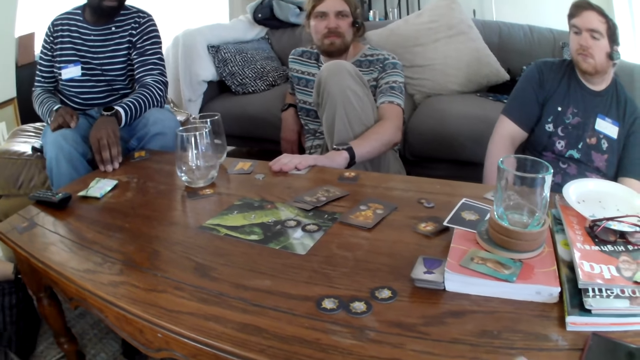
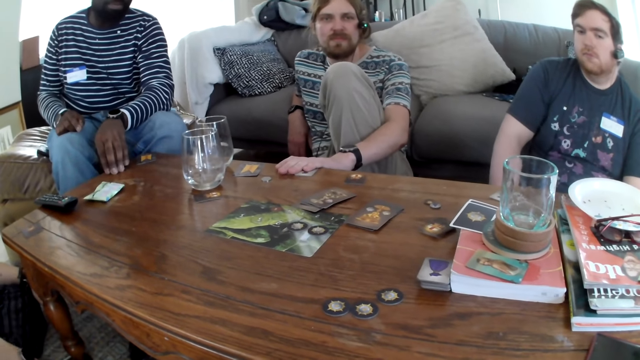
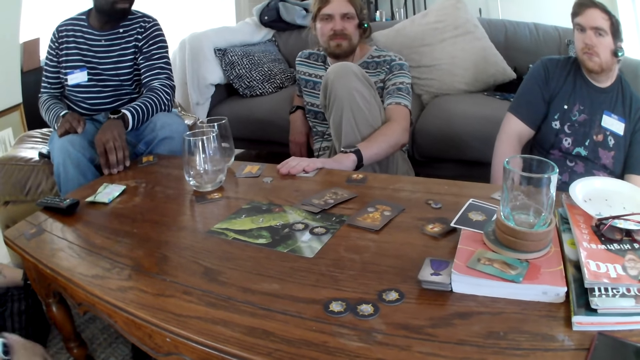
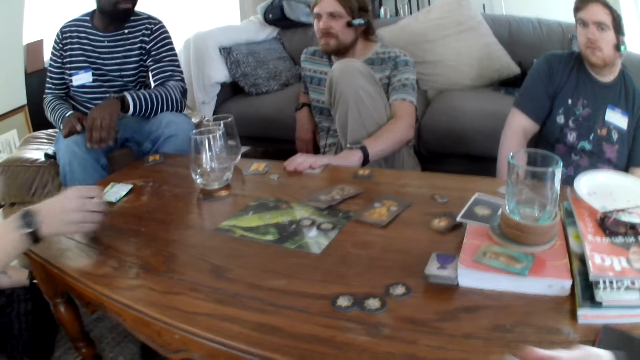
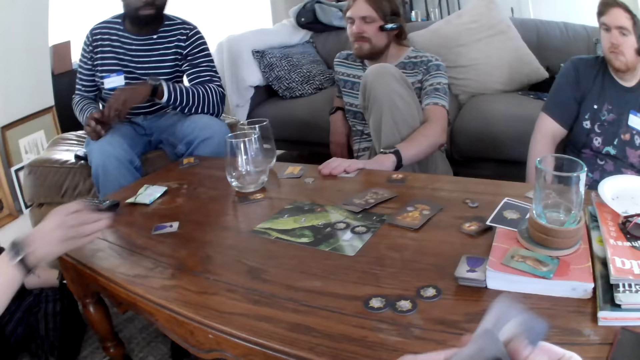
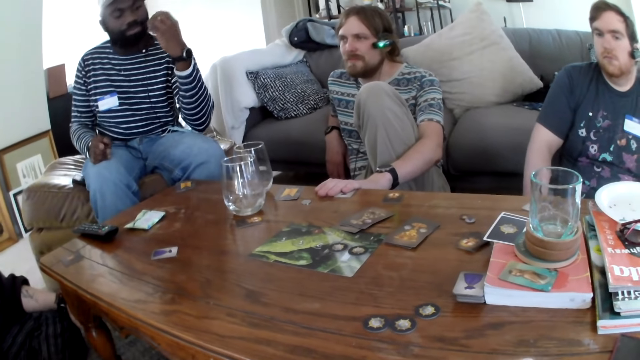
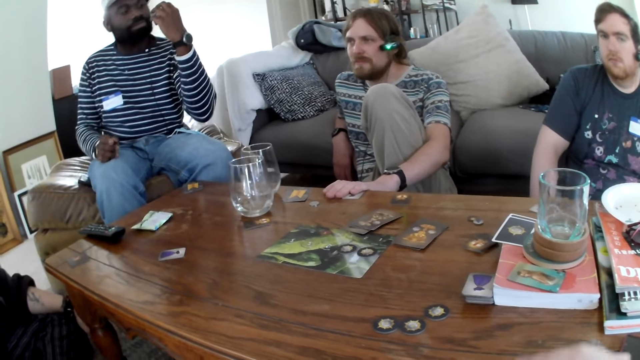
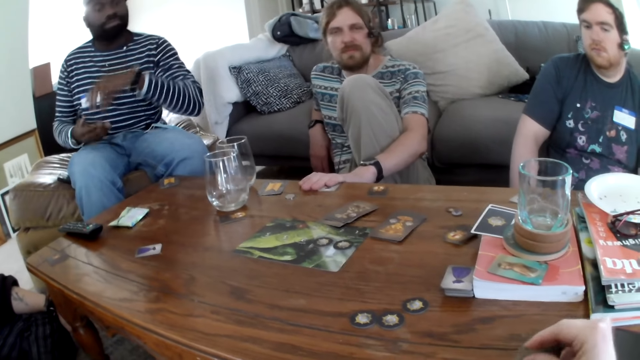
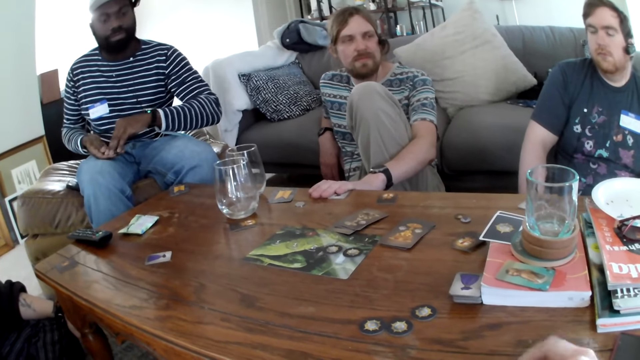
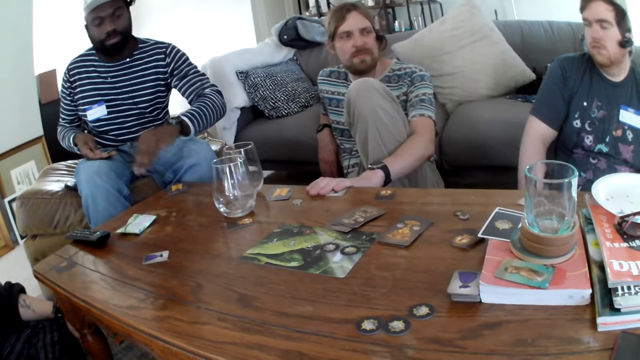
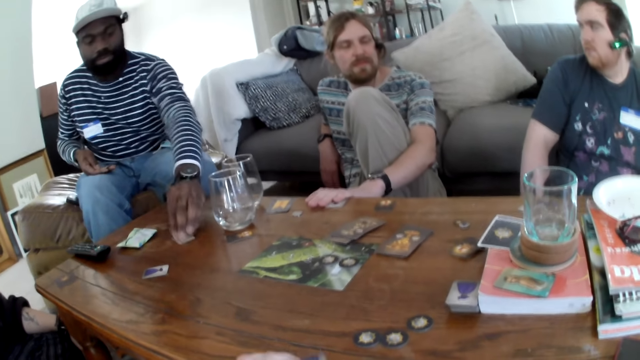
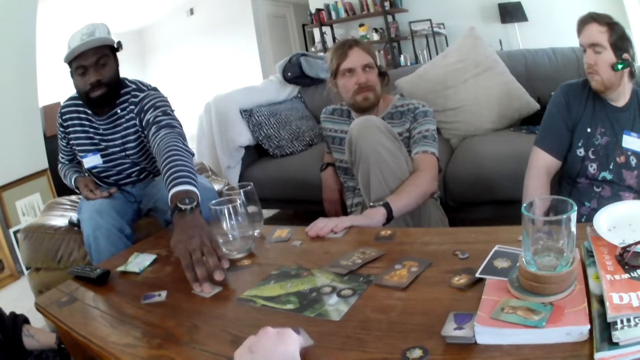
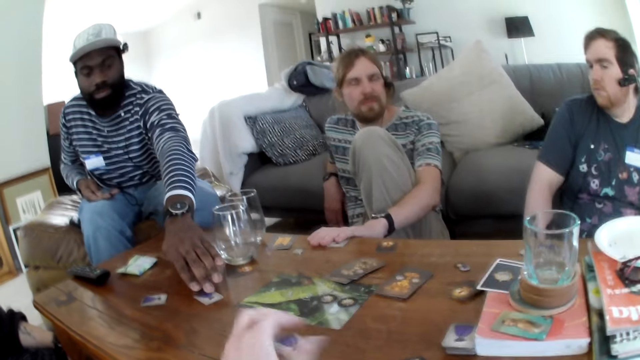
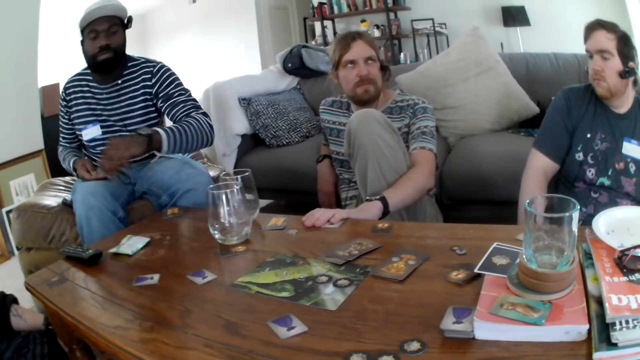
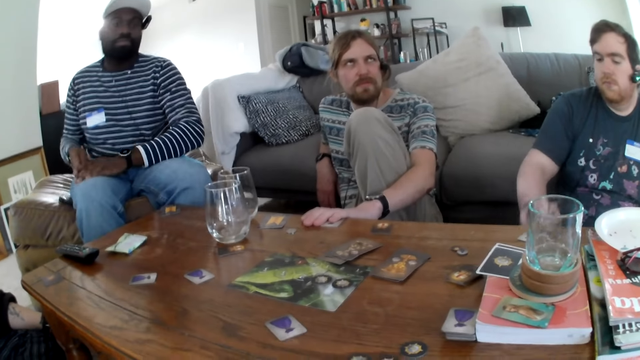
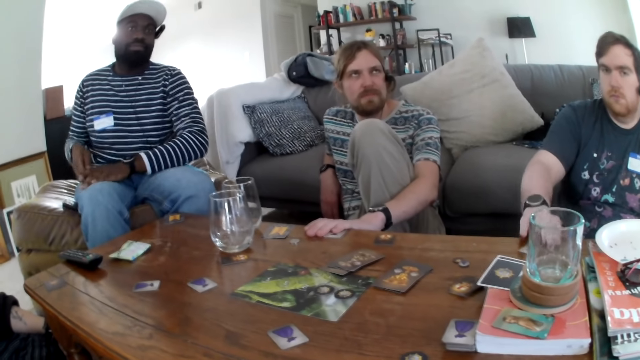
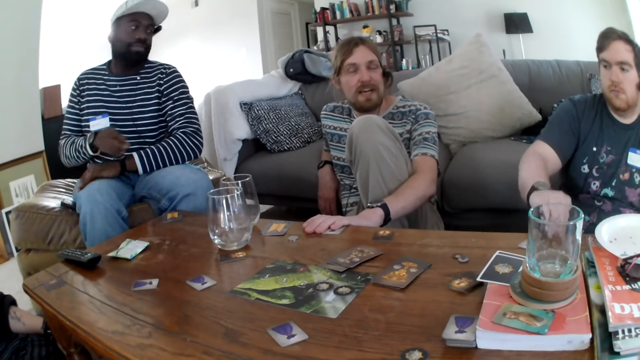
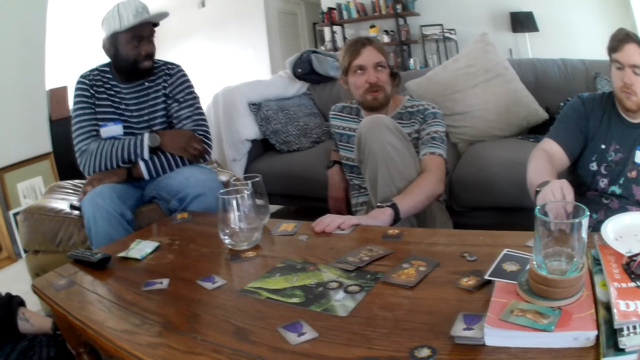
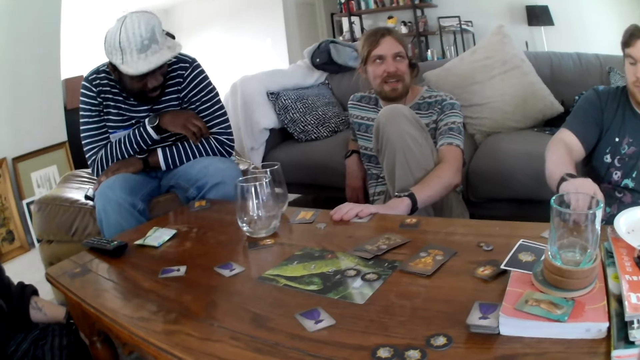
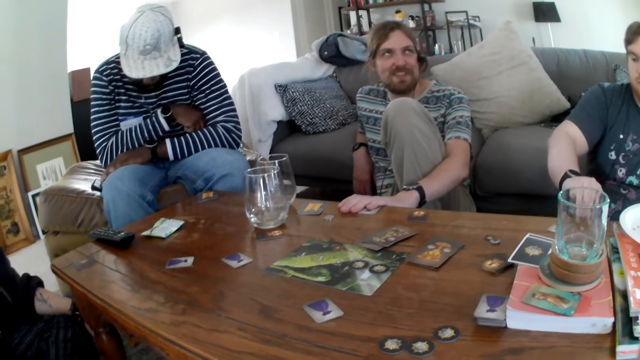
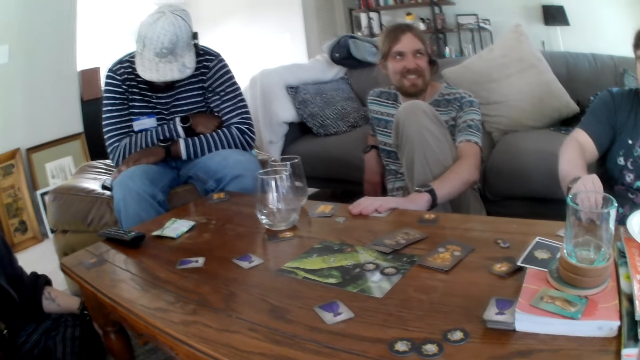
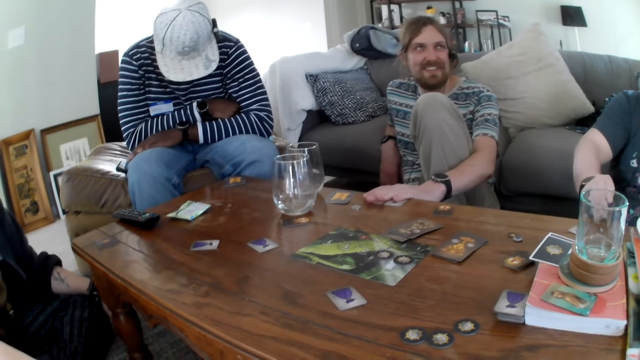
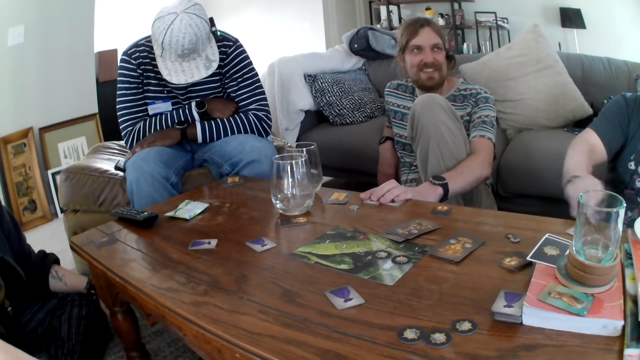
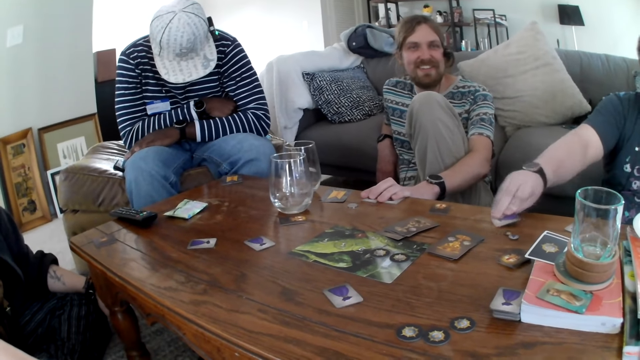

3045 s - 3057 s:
A person picks a card. Another person moves a card.

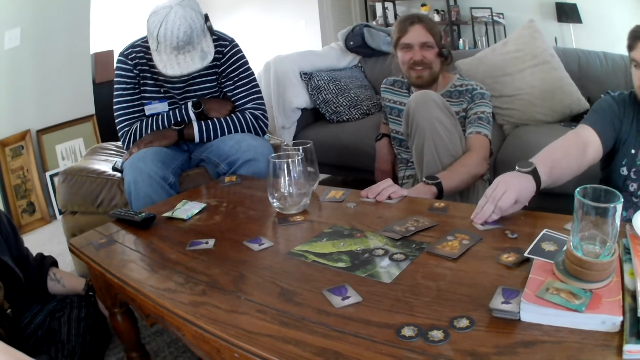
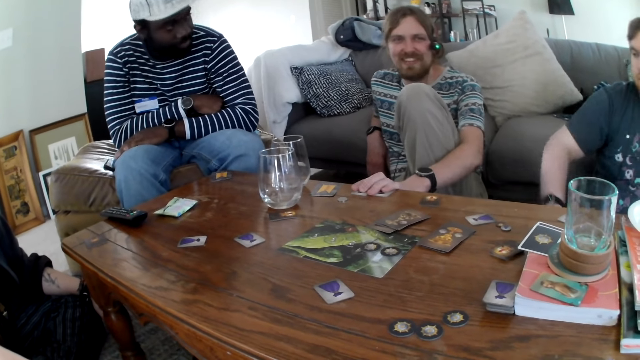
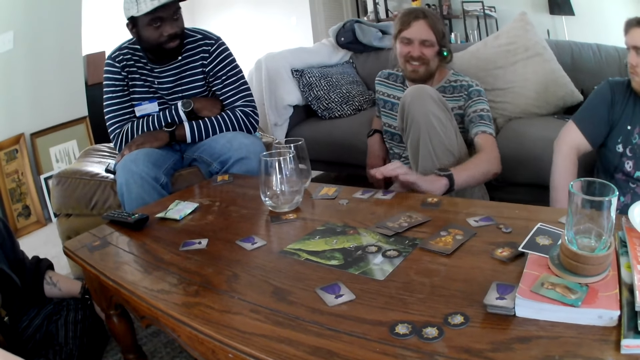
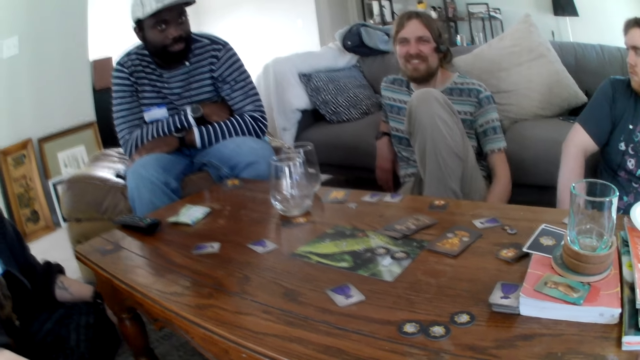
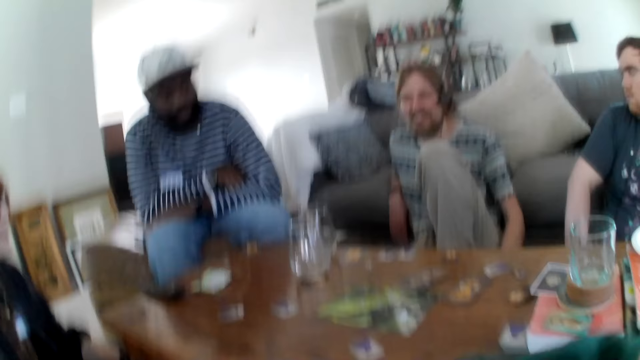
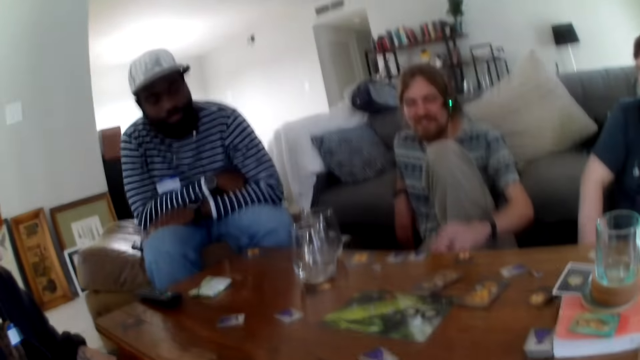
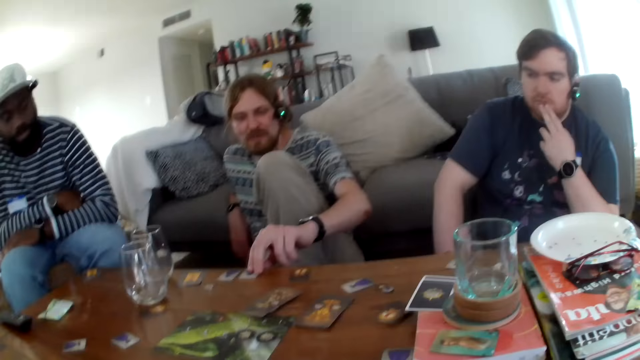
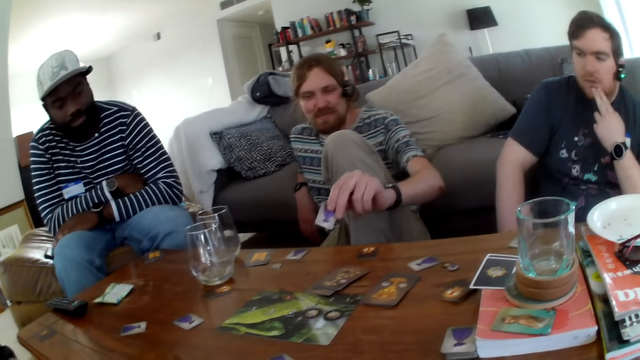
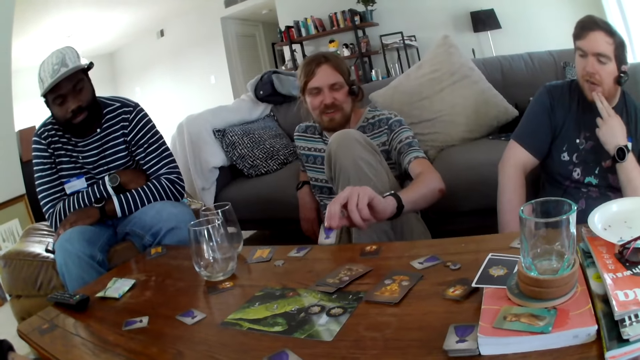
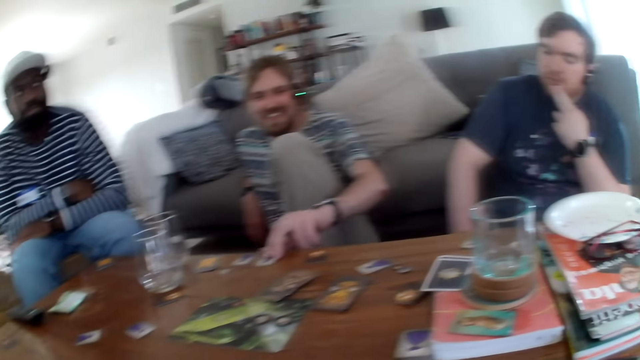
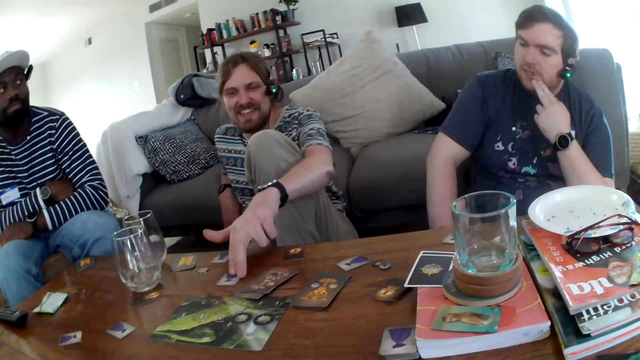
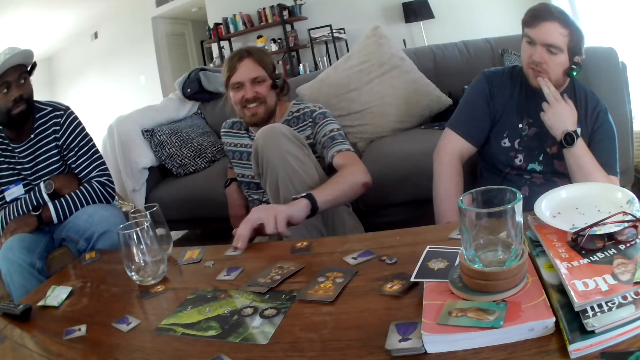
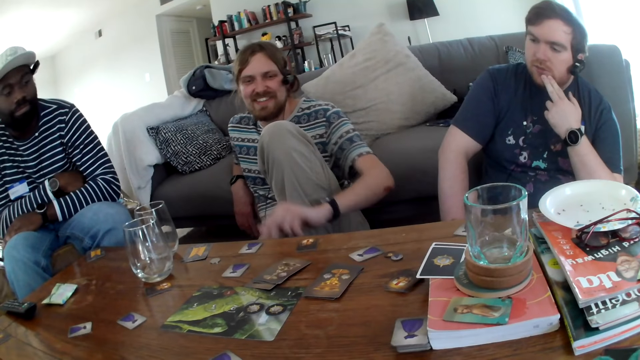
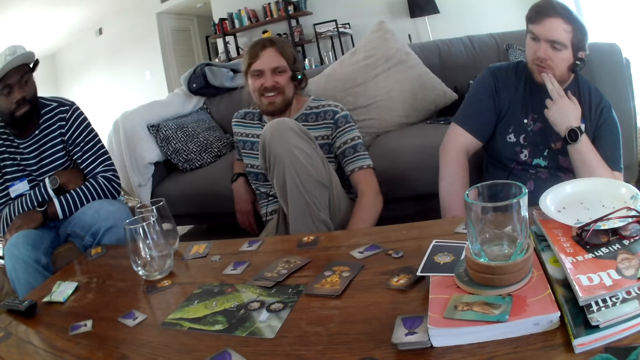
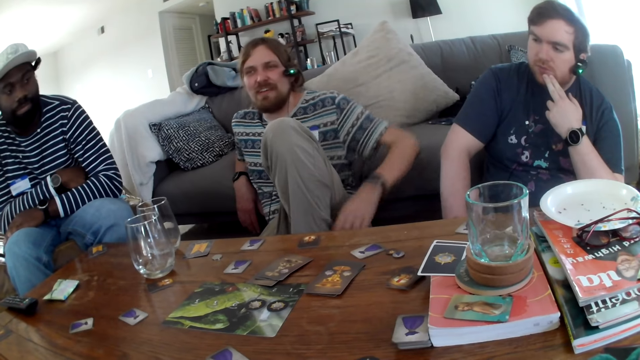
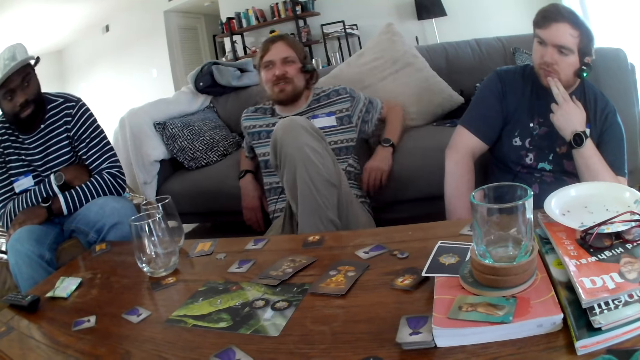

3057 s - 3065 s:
The camera wearer moves a hand. A person squeezes a card.
